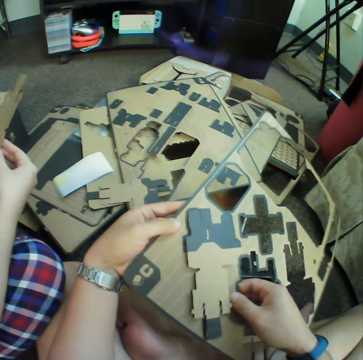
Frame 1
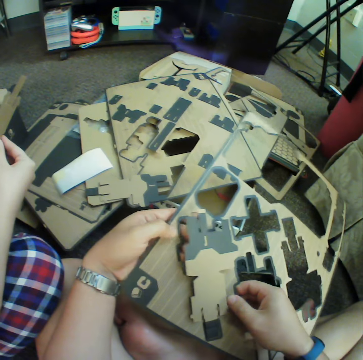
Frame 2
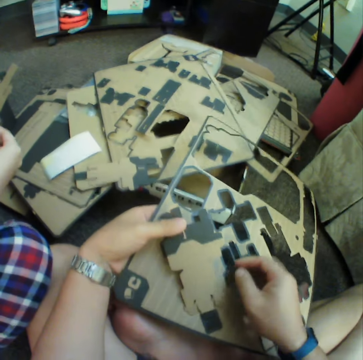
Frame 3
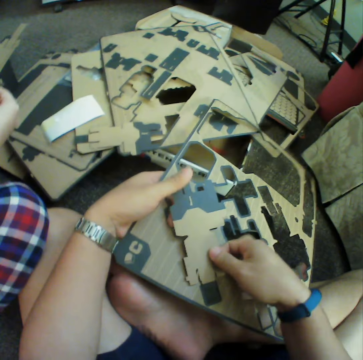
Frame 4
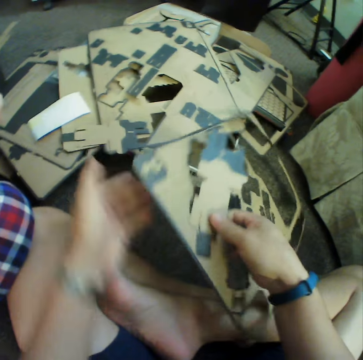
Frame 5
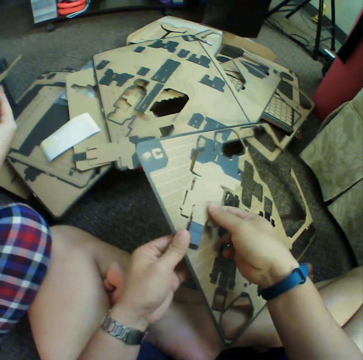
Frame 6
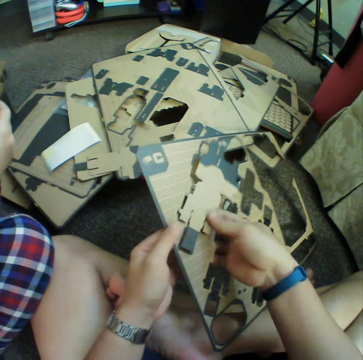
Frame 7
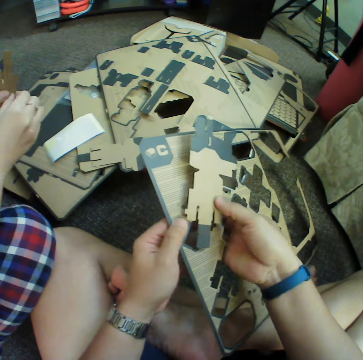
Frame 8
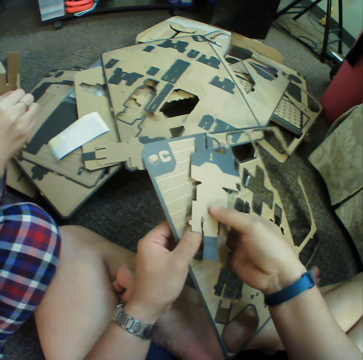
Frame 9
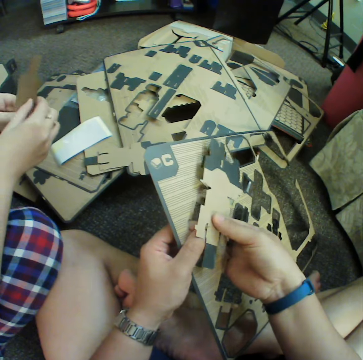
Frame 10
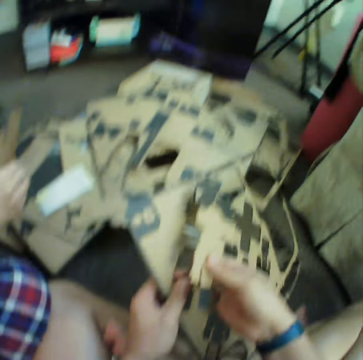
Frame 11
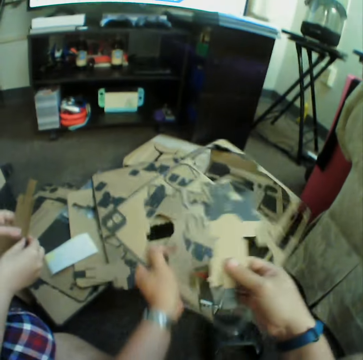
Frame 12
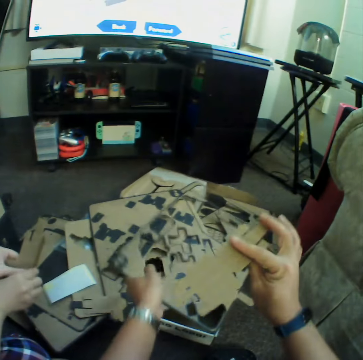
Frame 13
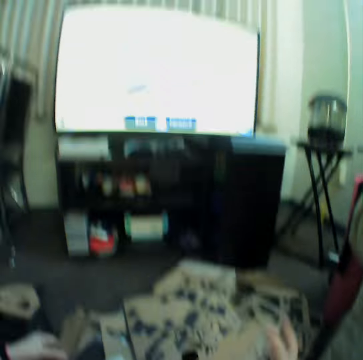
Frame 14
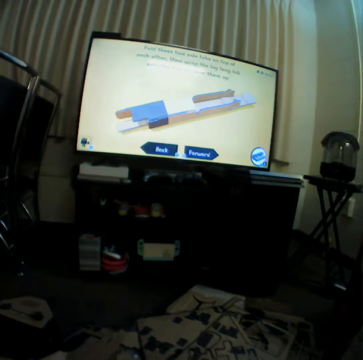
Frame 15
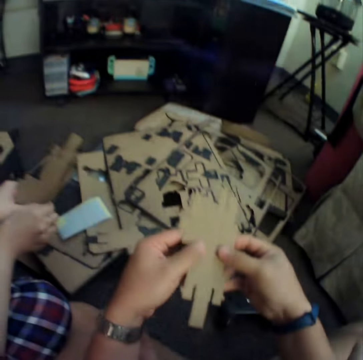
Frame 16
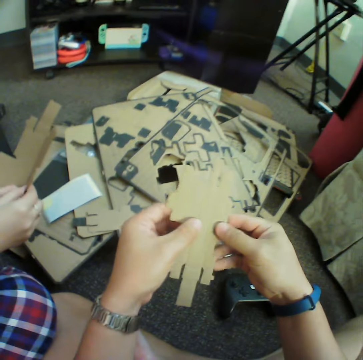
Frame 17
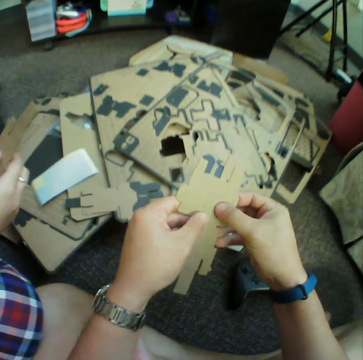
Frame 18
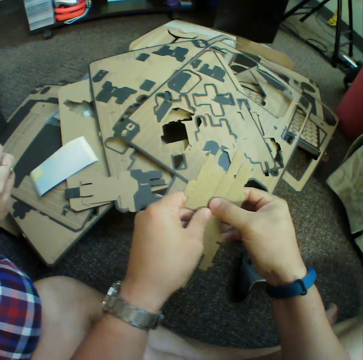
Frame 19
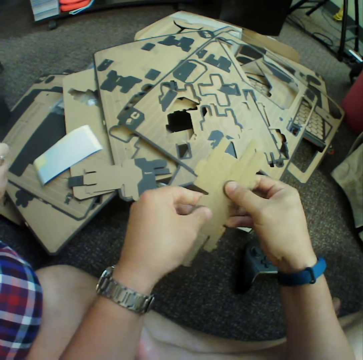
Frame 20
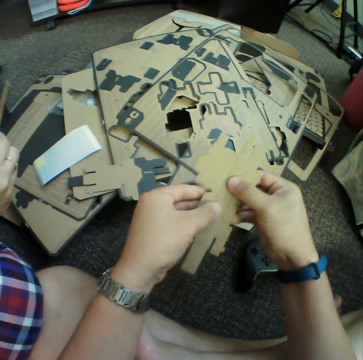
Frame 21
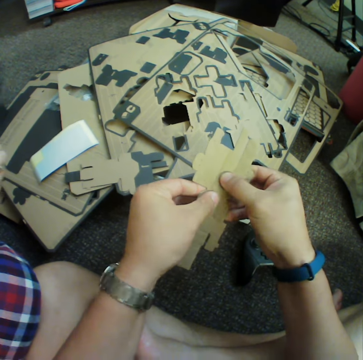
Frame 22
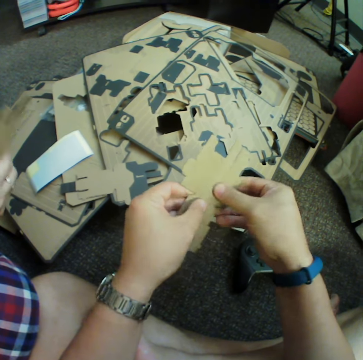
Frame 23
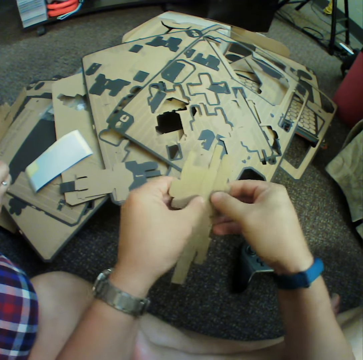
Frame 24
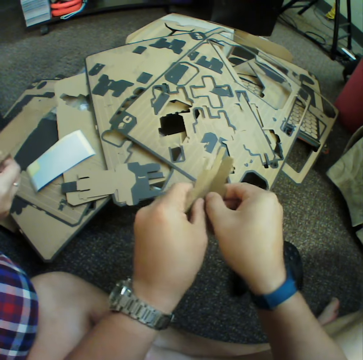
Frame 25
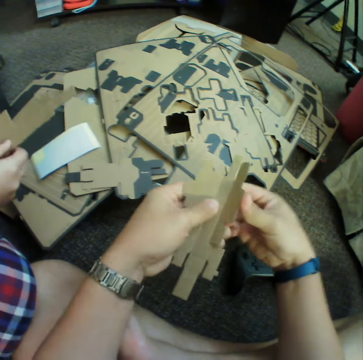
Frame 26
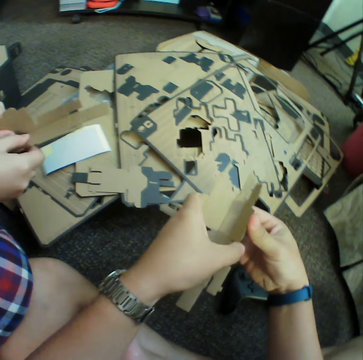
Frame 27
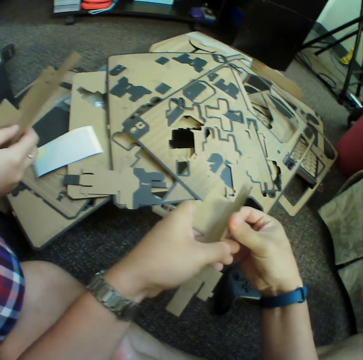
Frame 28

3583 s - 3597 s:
The camera wearer places the board on the pile. They watch television. They fold the piece. They put the piece of puzzle together.

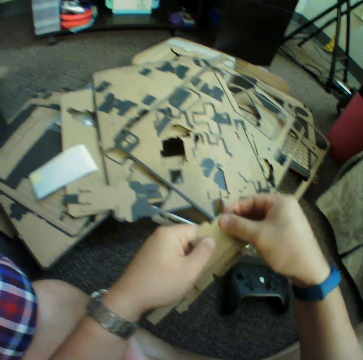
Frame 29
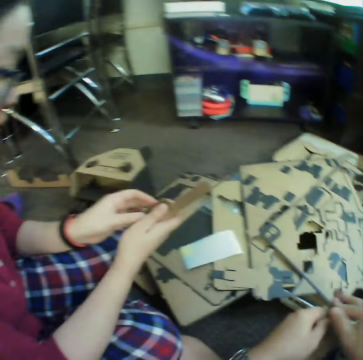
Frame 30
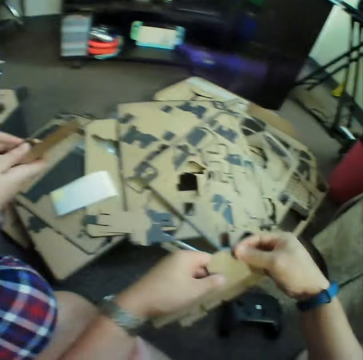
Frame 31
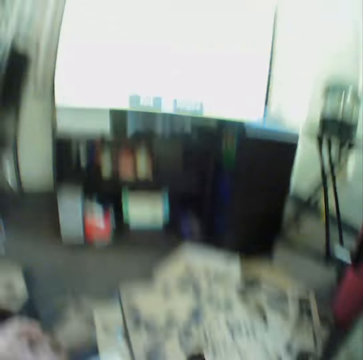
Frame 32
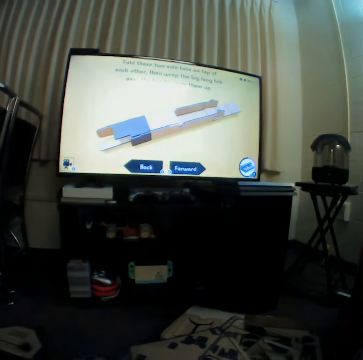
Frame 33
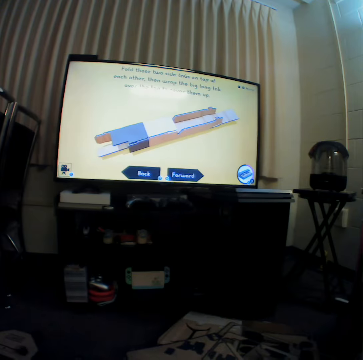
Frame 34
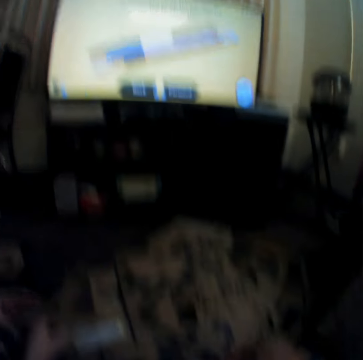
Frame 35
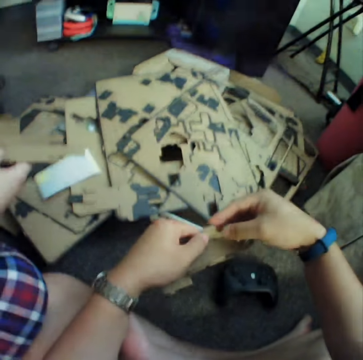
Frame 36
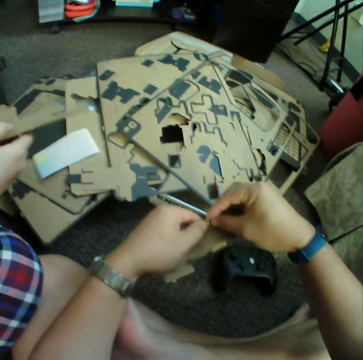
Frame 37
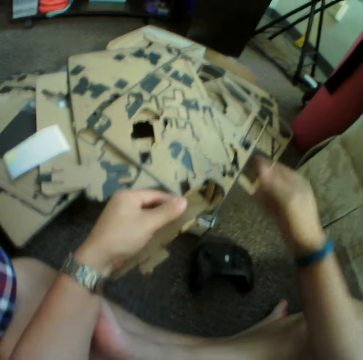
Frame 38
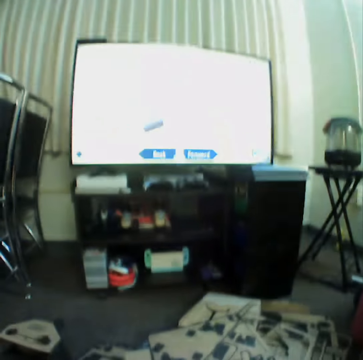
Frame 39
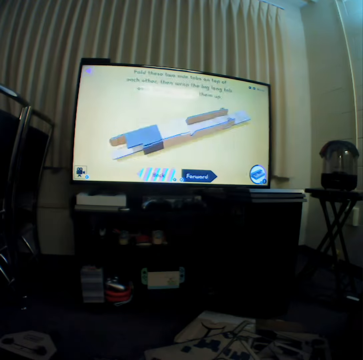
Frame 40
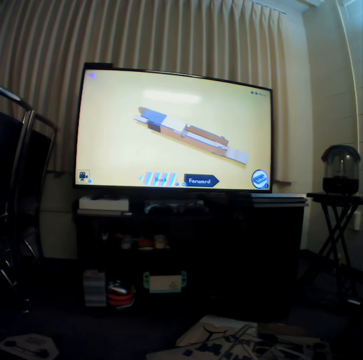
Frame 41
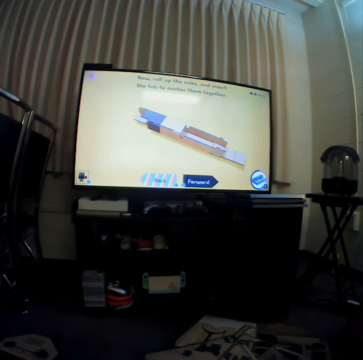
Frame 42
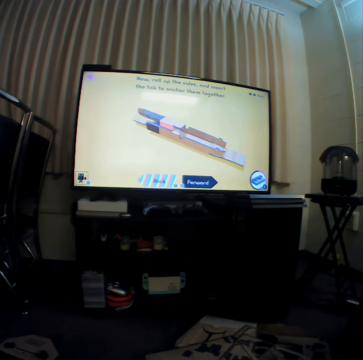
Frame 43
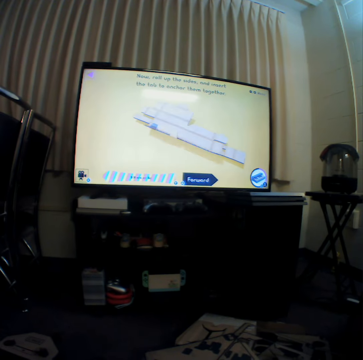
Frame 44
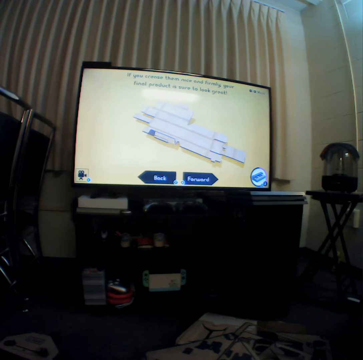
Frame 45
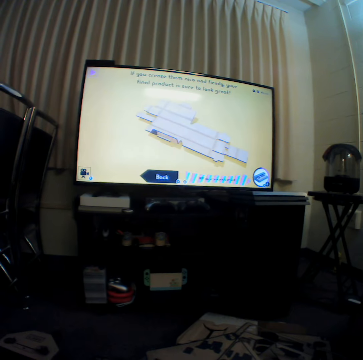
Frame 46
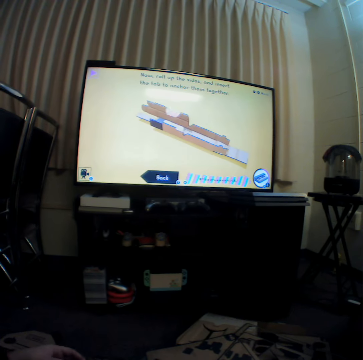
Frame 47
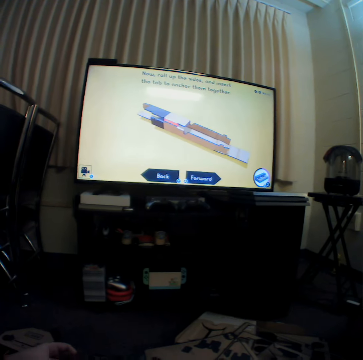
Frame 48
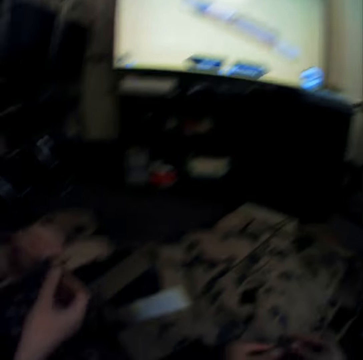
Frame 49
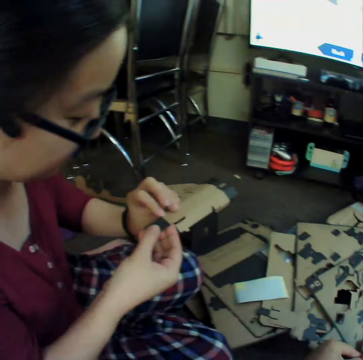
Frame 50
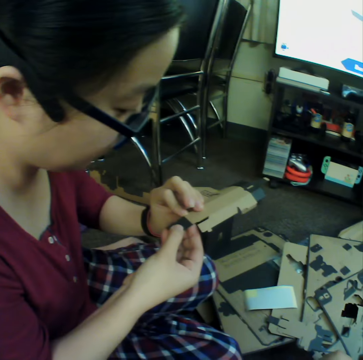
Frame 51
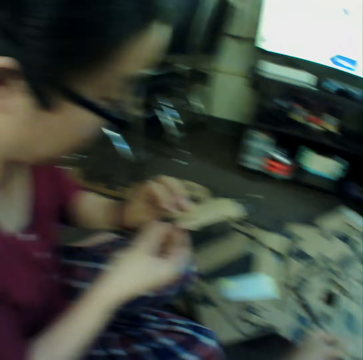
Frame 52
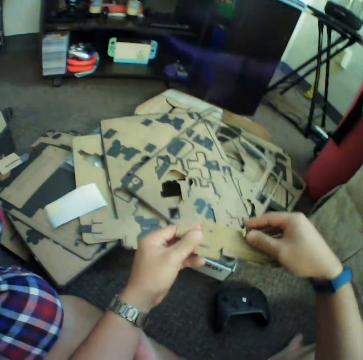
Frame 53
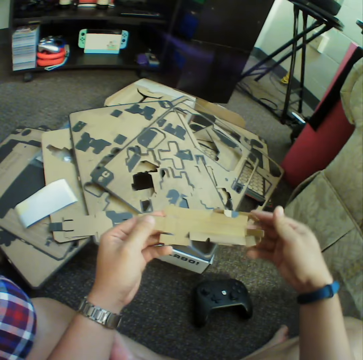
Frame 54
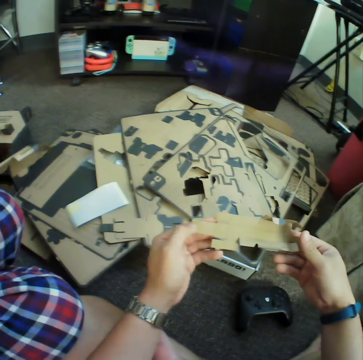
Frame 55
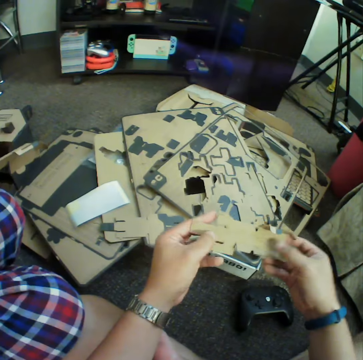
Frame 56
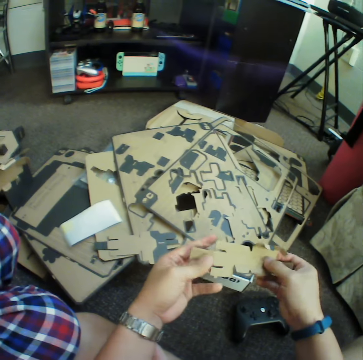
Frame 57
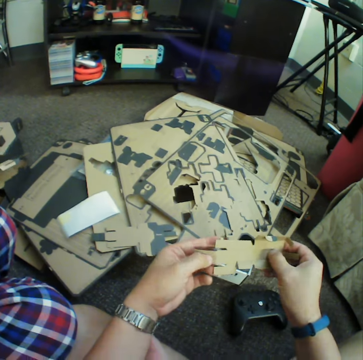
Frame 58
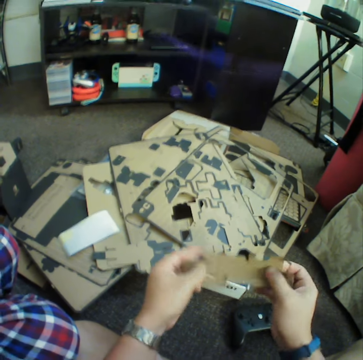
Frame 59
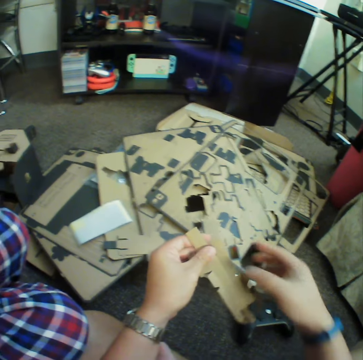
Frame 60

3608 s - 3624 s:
The camera wearer watches television. They fold the piece. They watch television. A woman inspects the piece. The woman puts the piece of puzzle together. The camera wearer folds the piece. They put the piece of puzzle together.

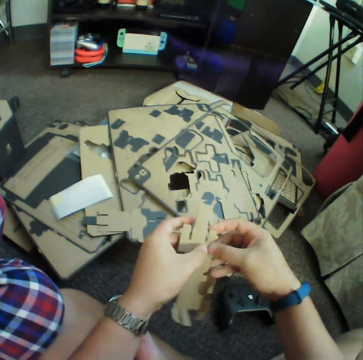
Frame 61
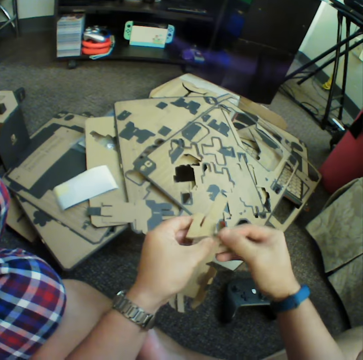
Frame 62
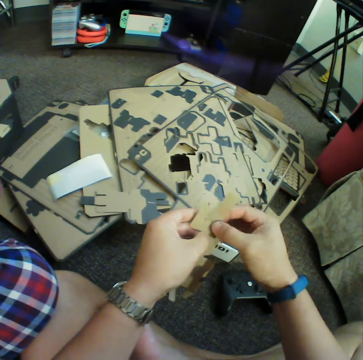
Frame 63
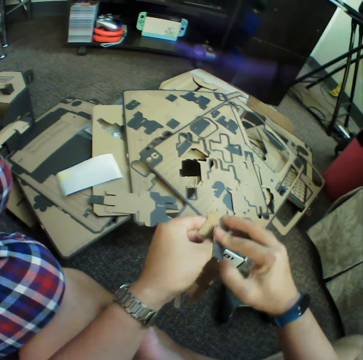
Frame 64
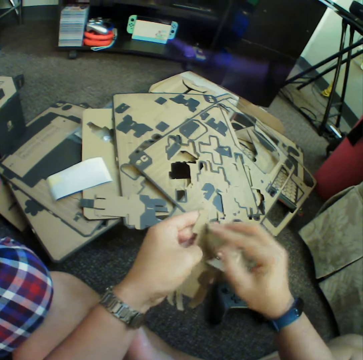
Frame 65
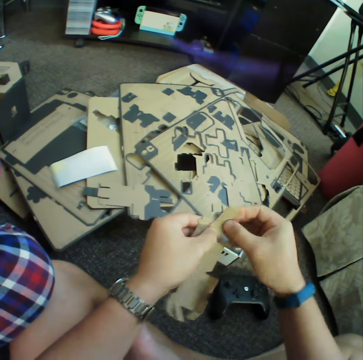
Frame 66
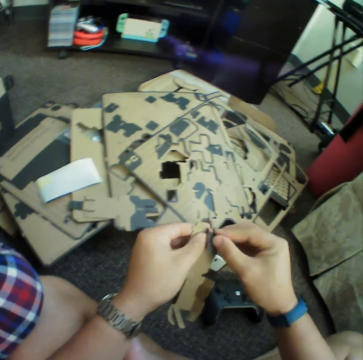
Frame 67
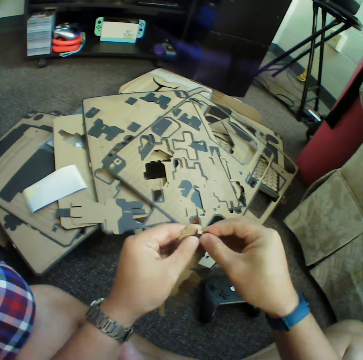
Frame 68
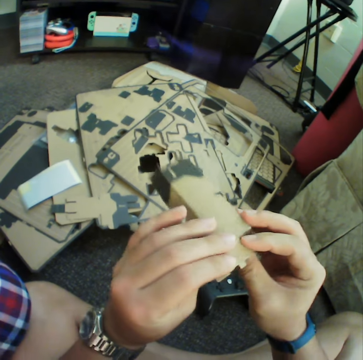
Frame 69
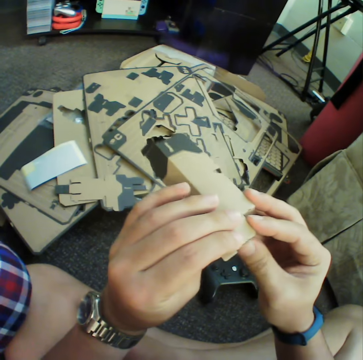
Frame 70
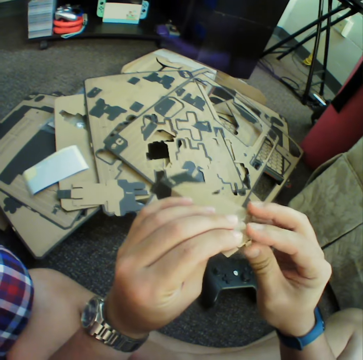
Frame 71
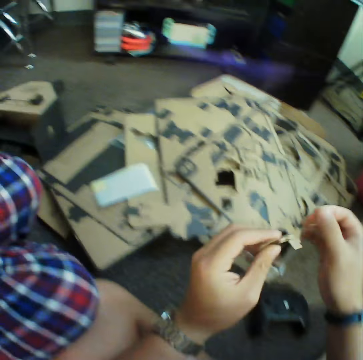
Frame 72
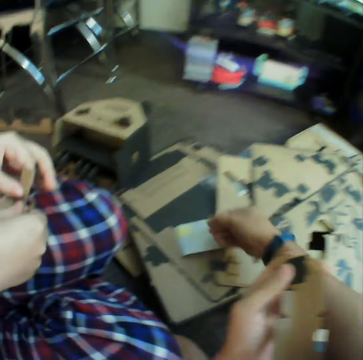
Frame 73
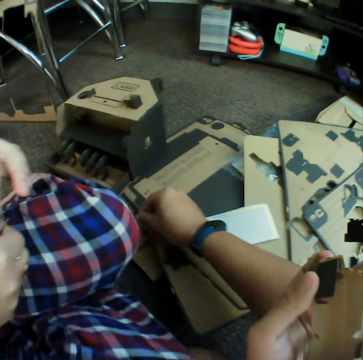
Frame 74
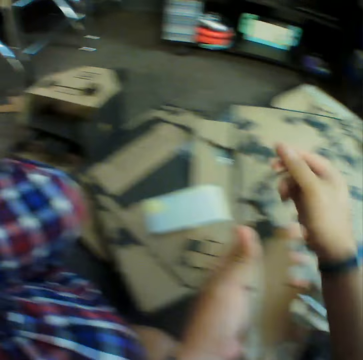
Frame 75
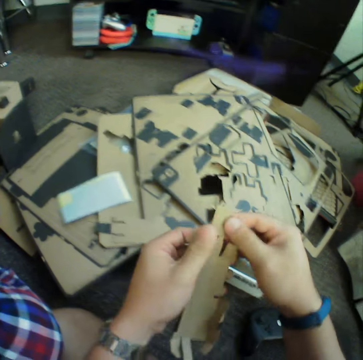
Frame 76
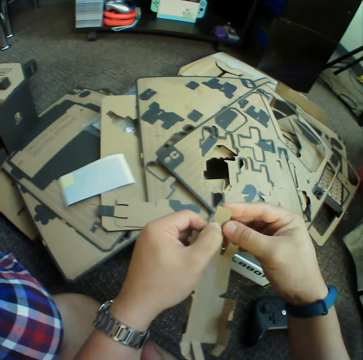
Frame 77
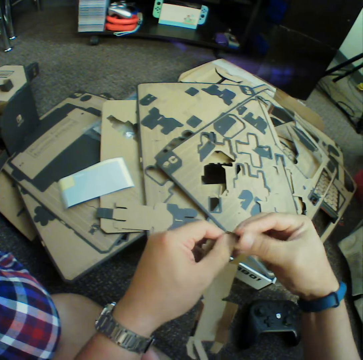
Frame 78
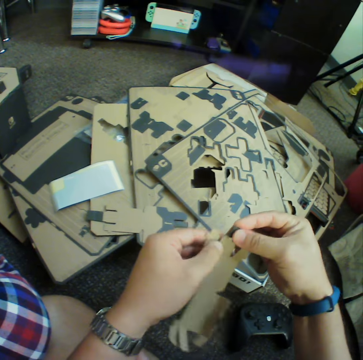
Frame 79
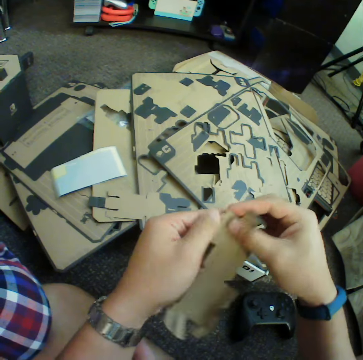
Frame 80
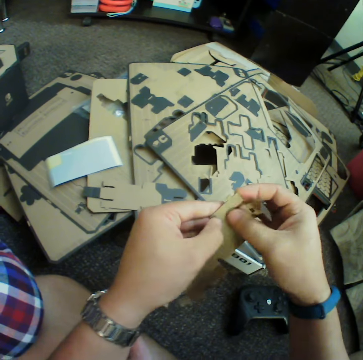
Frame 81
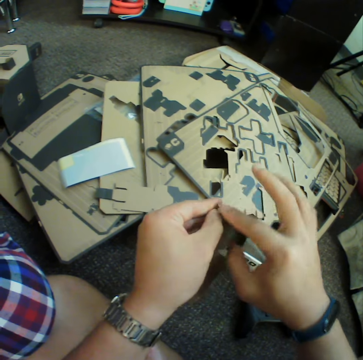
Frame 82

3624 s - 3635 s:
The camera wearer reaches for the box. They fold the piece.
